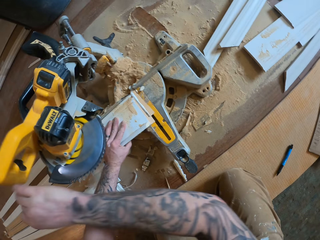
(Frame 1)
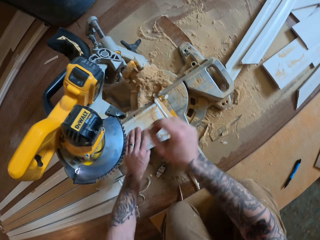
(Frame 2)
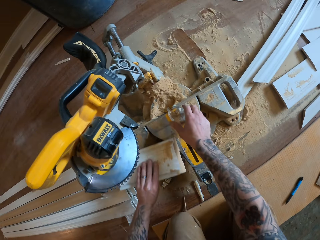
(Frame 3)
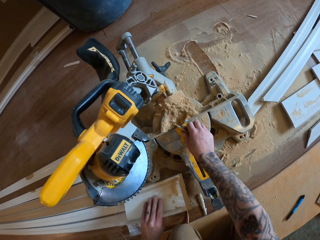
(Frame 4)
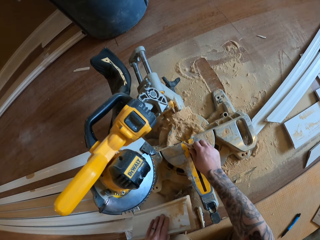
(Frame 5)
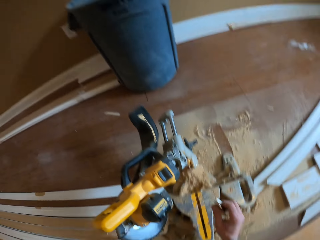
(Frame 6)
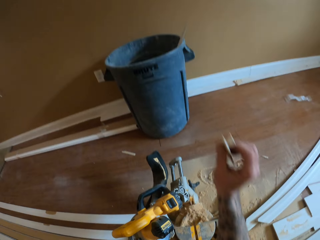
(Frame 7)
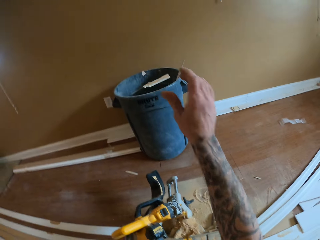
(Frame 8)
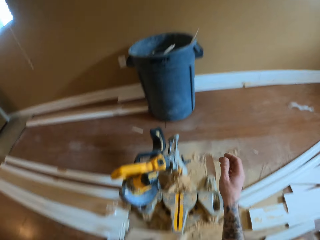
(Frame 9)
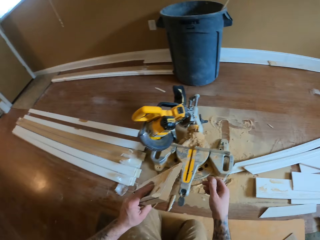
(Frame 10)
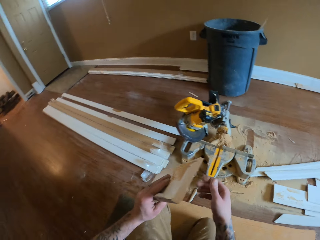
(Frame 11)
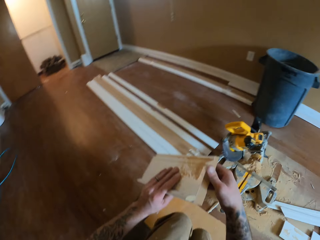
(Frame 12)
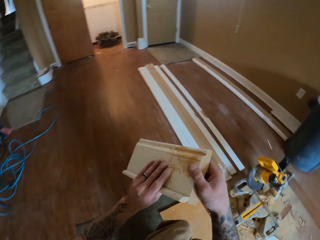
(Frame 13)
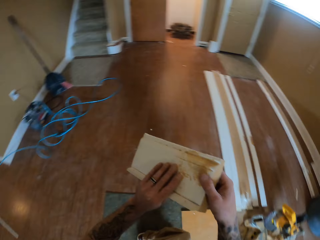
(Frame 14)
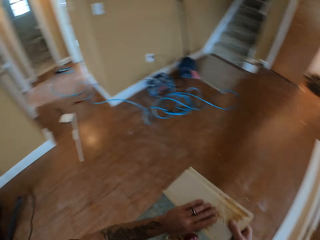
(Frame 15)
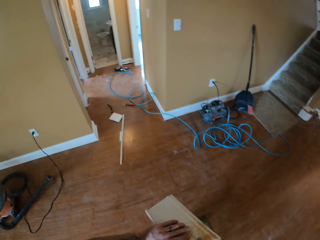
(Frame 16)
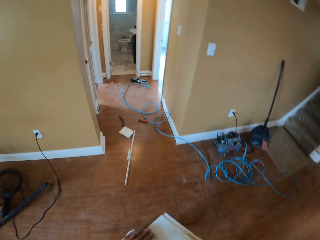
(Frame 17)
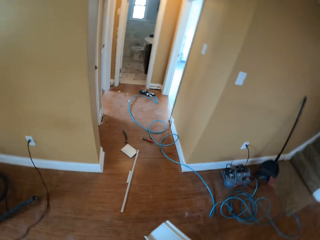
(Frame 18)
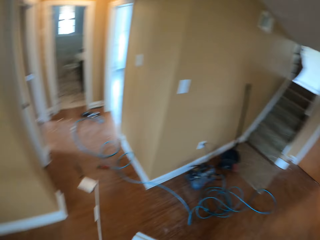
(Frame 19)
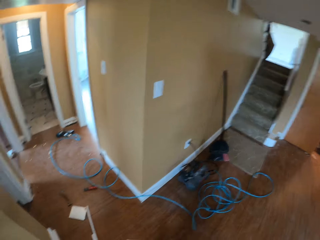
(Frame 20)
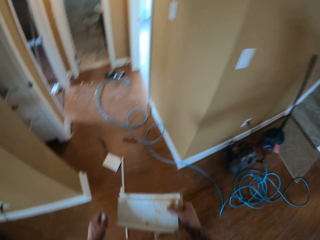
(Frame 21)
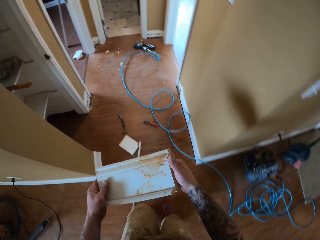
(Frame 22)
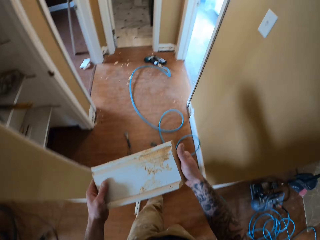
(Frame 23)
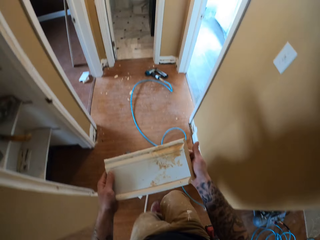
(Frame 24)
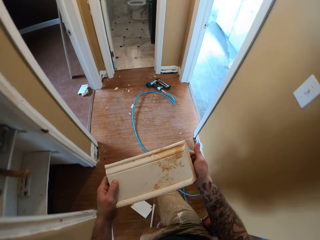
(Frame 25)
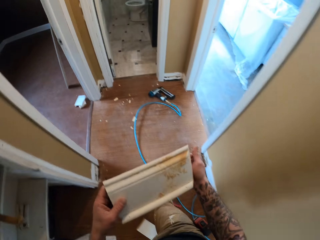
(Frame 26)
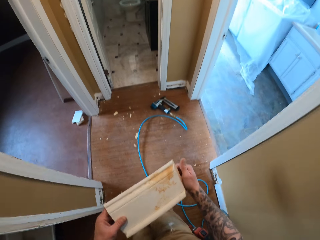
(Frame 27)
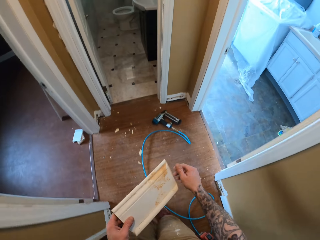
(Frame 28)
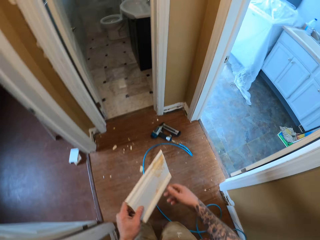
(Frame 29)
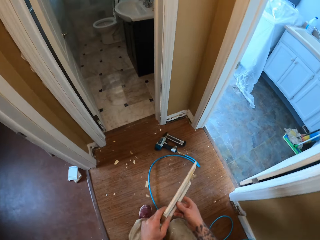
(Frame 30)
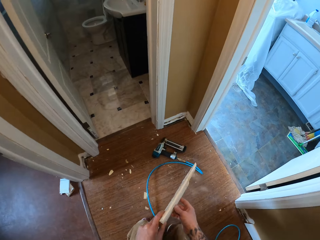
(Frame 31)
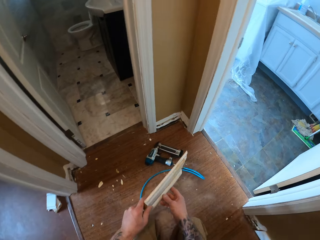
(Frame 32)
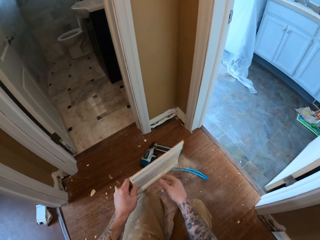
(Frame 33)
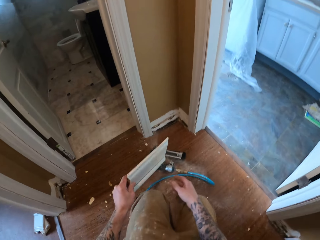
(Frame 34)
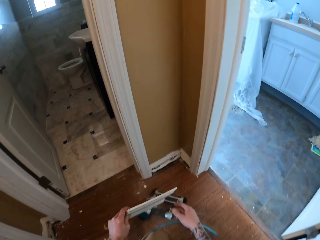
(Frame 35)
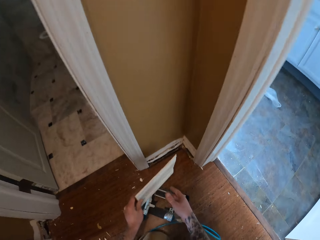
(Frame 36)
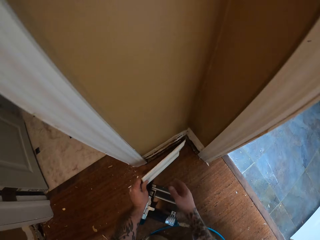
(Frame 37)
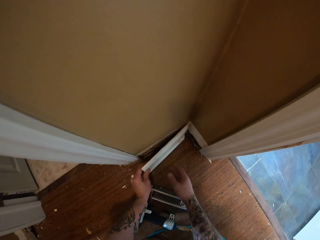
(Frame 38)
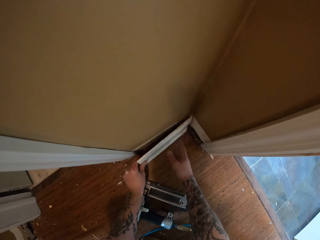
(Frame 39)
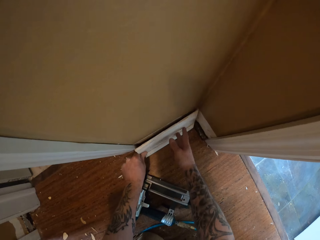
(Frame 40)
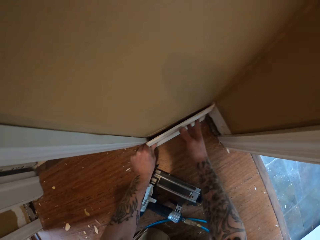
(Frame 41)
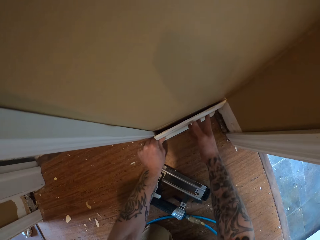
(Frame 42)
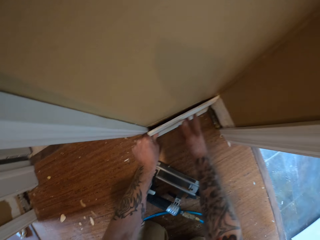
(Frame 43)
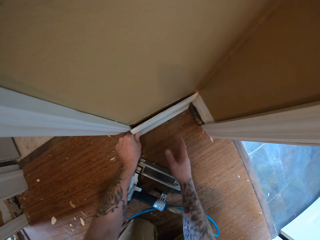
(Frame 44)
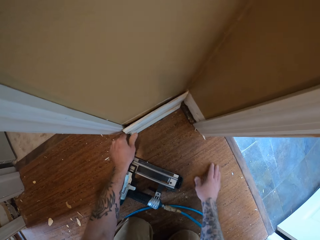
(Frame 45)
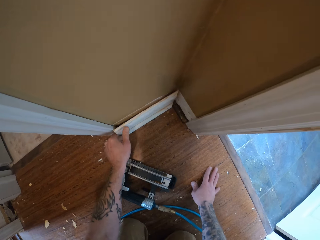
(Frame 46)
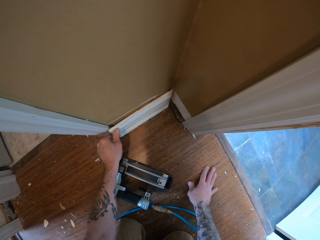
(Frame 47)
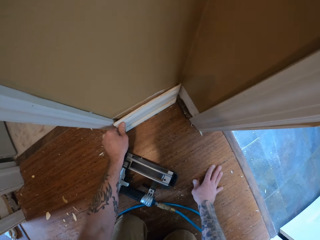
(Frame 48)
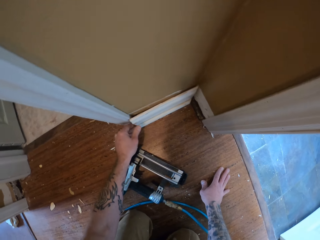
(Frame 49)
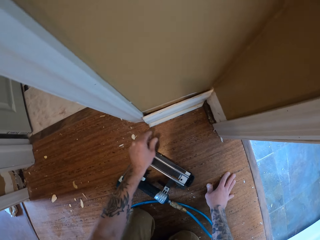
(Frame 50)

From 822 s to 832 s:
The camera wearer takes a wood piece and tosses the wood piece in the bucket. They walk around the room and carry the piece of wood across the room. They place the wood piece on a wall.

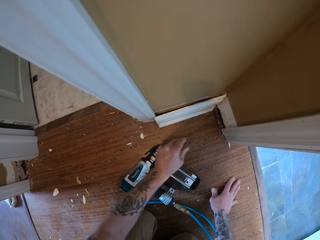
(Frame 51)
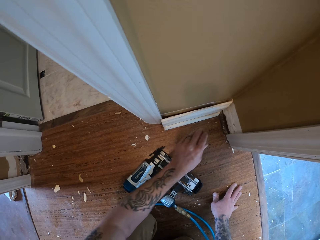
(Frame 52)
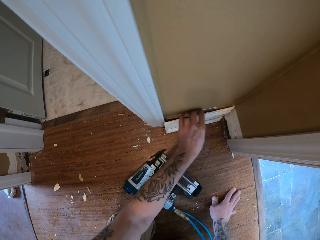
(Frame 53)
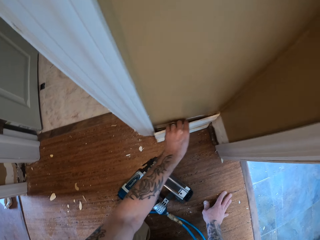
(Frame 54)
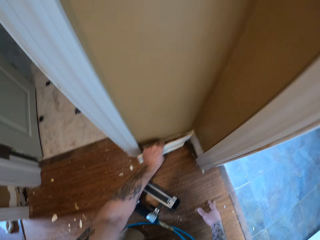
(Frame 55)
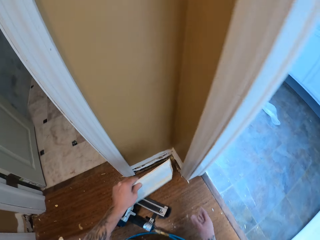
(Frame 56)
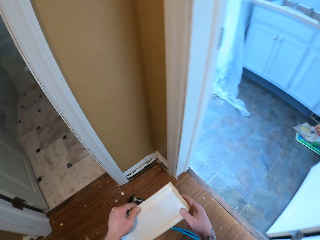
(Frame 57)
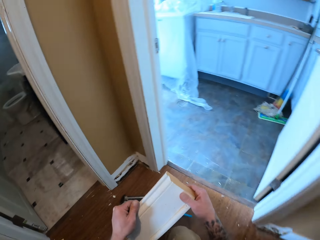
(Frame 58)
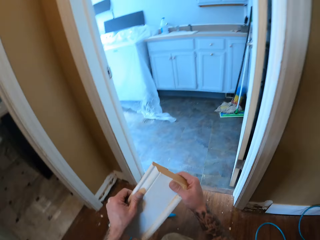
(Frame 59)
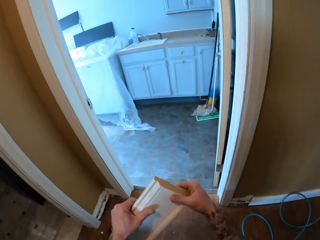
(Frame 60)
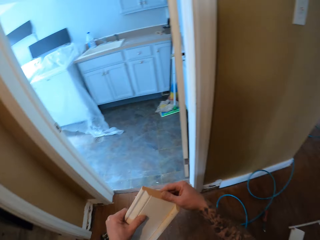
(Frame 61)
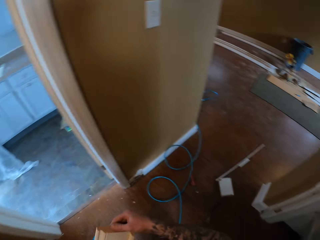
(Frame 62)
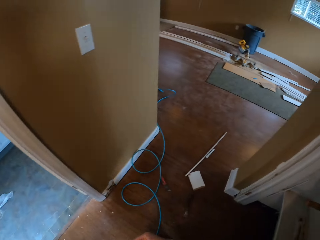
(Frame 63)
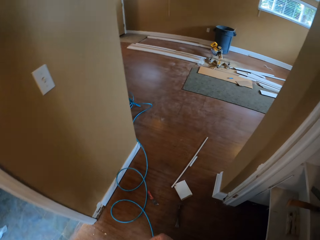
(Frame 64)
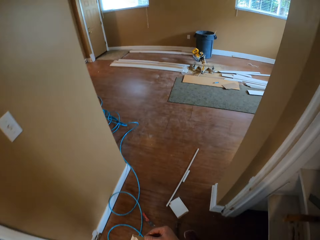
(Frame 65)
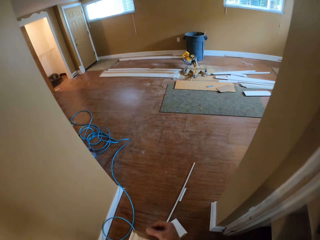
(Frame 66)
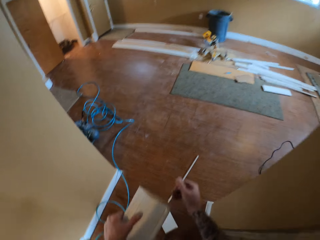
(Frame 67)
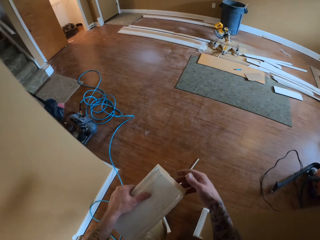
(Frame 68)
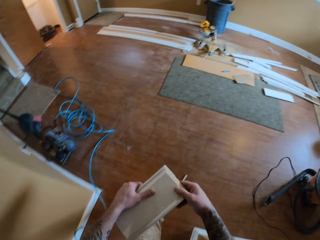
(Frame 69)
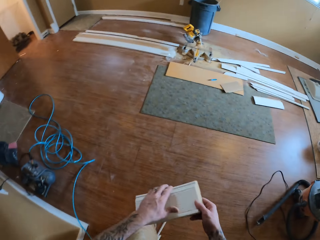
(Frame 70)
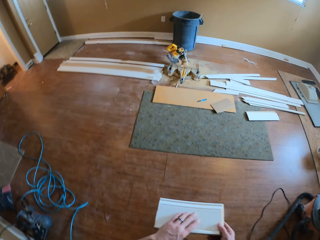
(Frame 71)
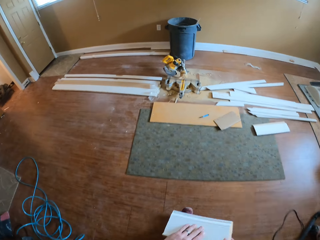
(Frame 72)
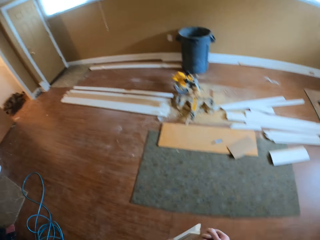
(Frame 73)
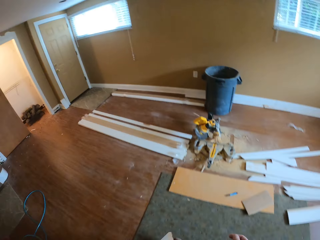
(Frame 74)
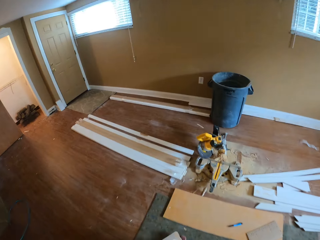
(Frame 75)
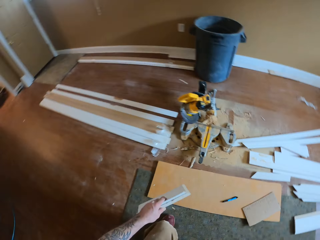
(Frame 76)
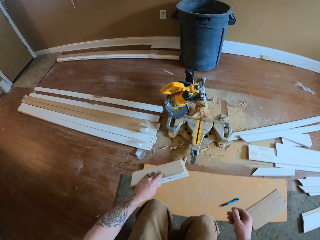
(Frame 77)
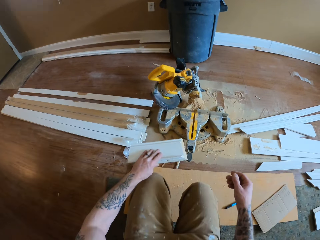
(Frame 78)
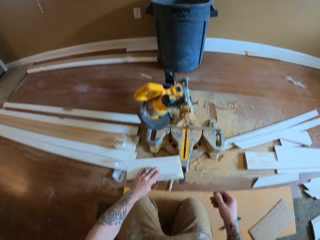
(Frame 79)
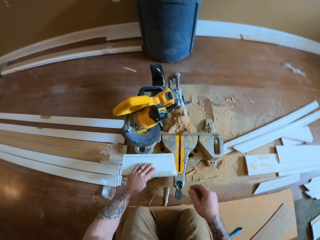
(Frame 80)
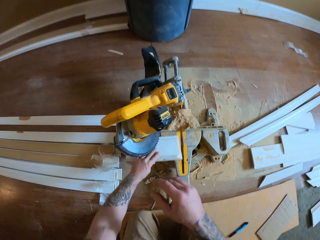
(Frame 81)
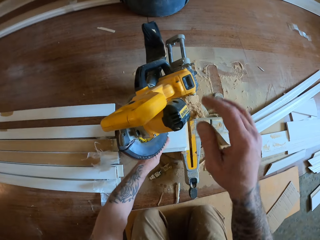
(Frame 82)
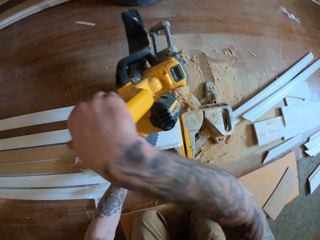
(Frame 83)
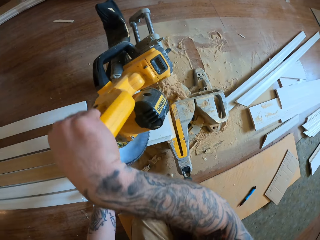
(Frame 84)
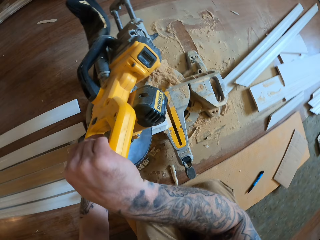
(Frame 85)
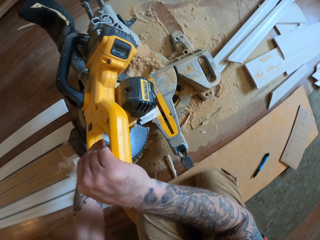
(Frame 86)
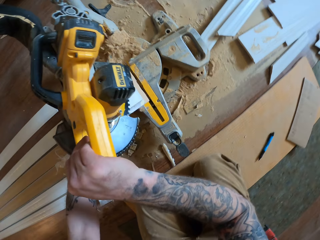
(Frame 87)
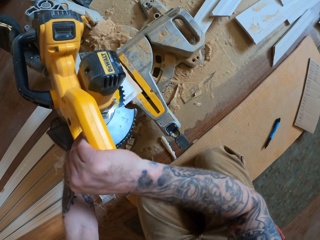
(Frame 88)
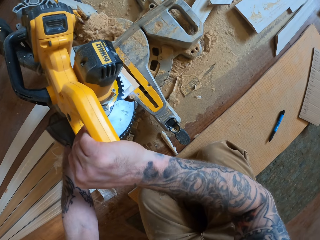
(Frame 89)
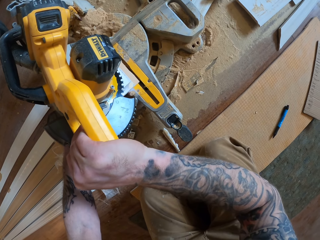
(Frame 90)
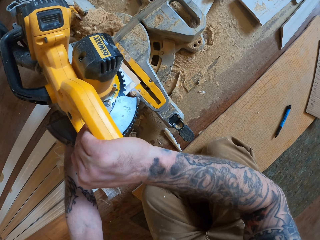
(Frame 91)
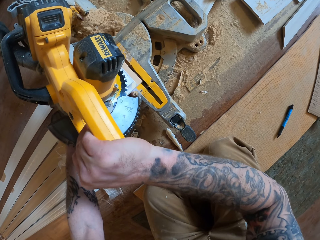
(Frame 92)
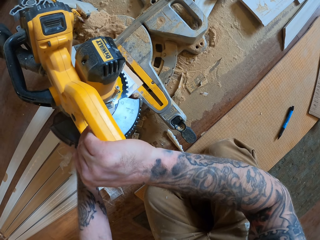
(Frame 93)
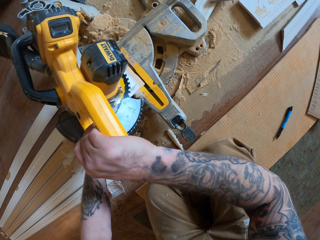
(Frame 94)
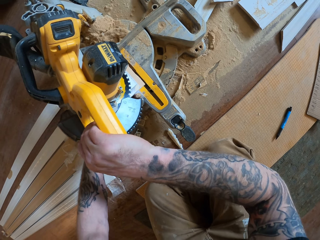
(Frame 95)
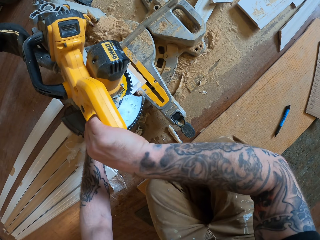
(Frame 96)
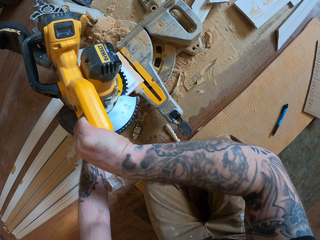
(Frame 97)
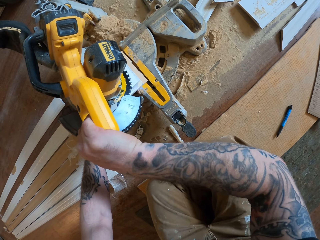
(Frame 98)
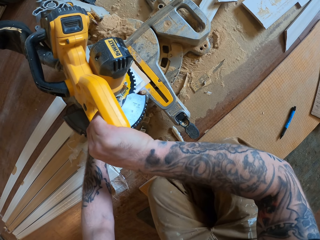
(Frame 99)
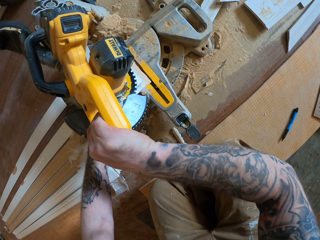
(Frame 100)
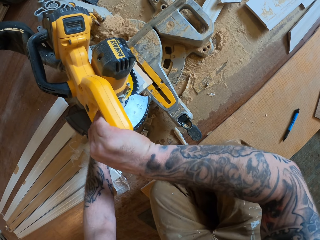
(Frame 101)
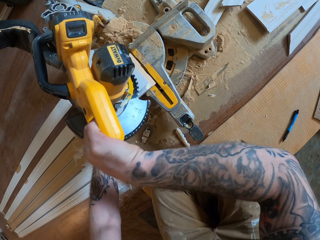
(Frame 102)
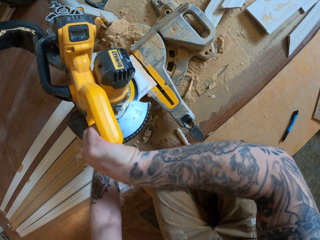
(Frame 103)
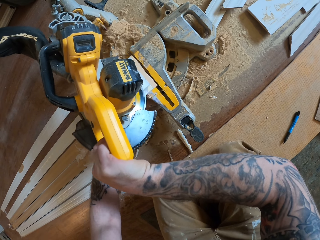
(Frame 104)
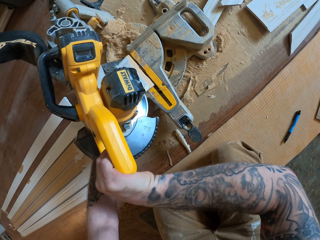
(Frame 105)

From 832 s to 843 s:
The camera wearer removes the piece of wood from the wall with his left hand. He turns around and carries the piece of wood across the room. He positions the wood piece on the rotate saw. He cuts the piece of wood using the miter saw.
